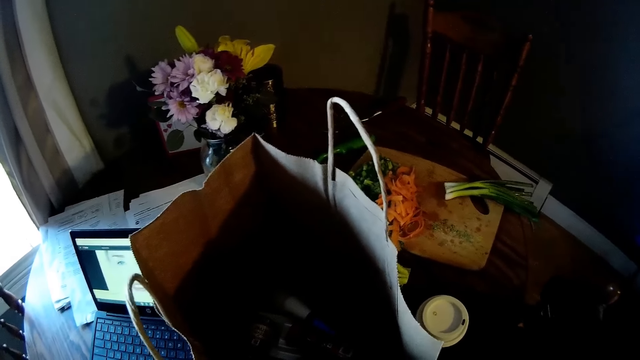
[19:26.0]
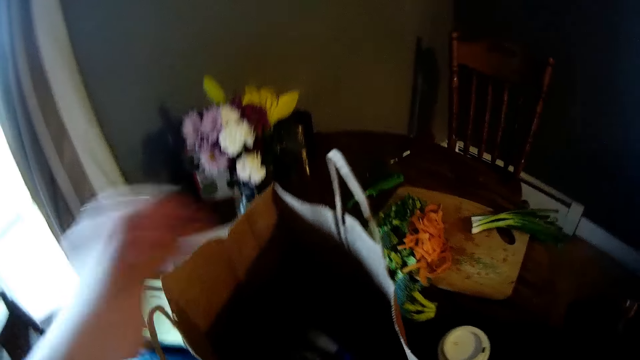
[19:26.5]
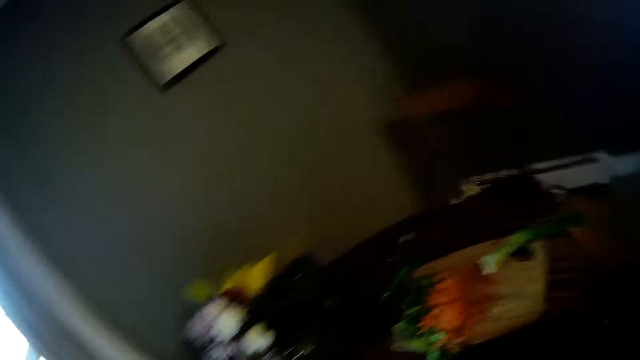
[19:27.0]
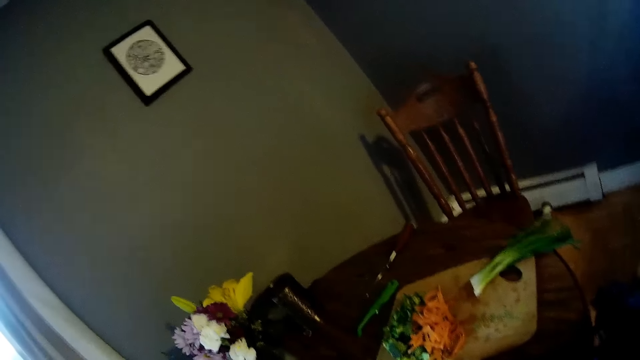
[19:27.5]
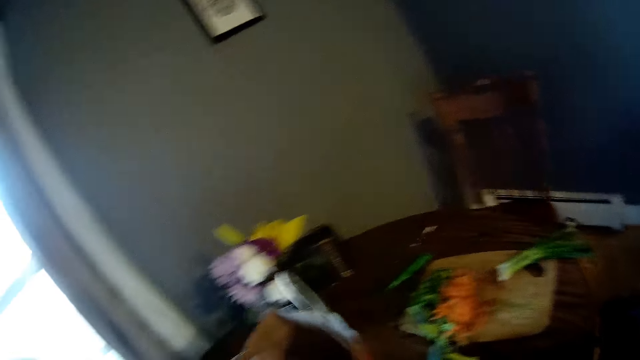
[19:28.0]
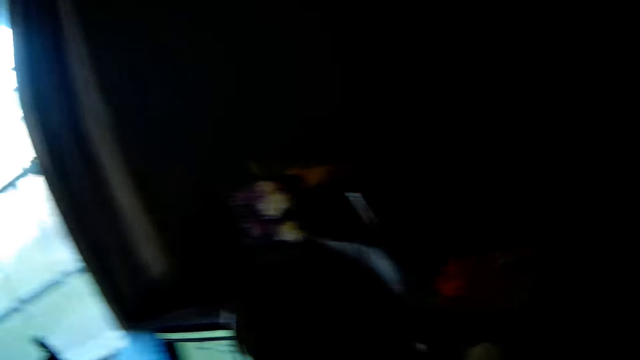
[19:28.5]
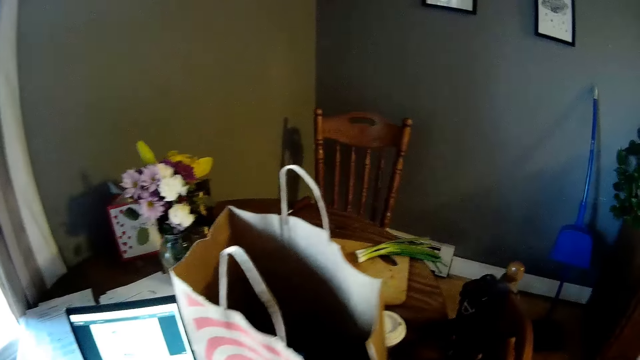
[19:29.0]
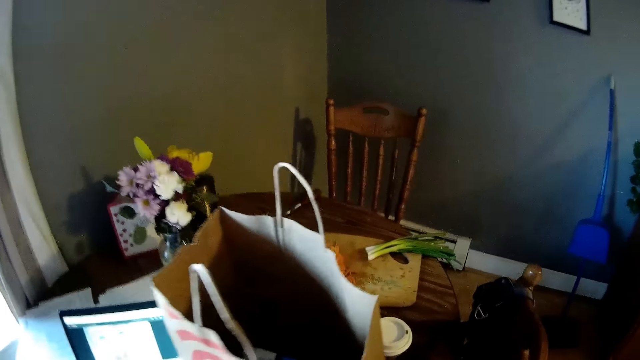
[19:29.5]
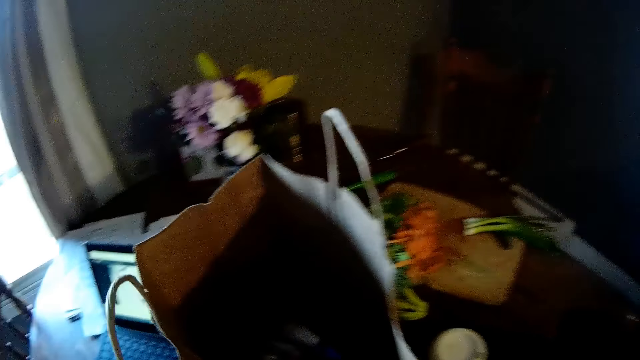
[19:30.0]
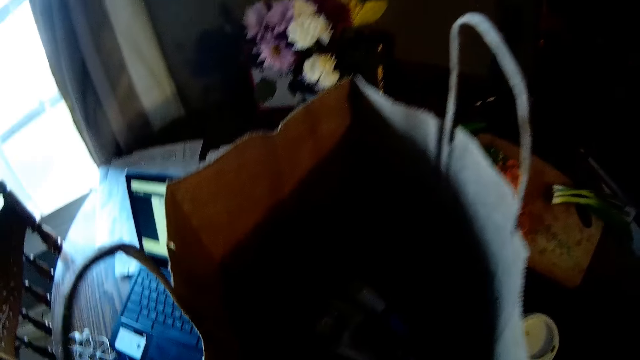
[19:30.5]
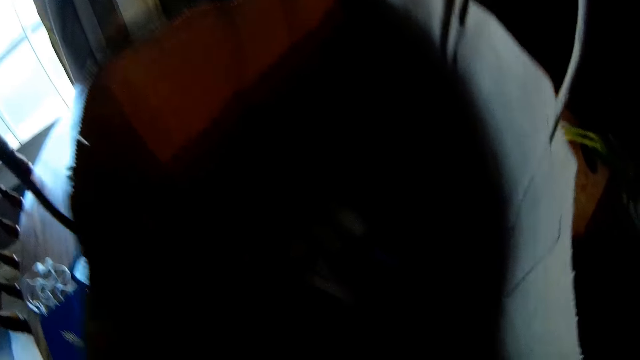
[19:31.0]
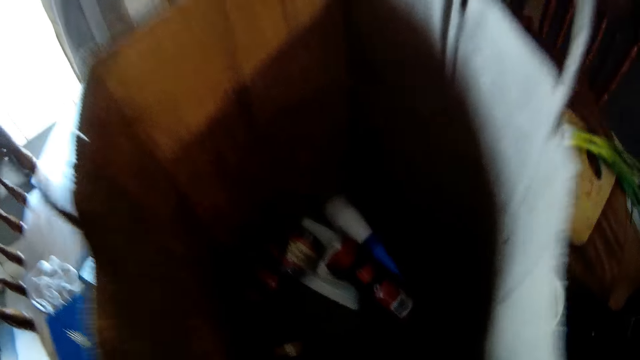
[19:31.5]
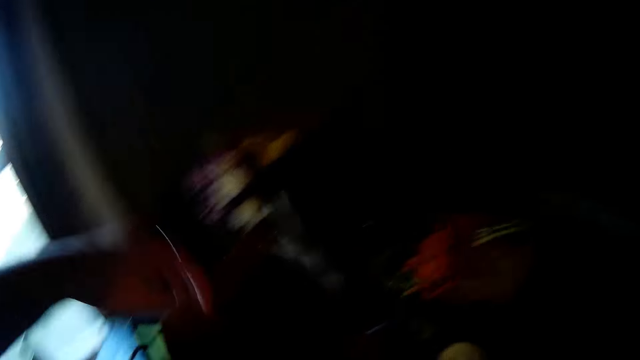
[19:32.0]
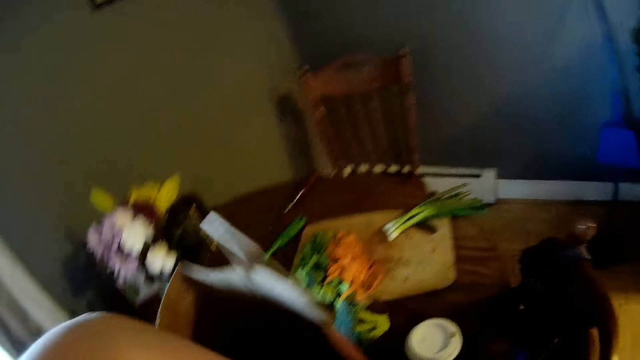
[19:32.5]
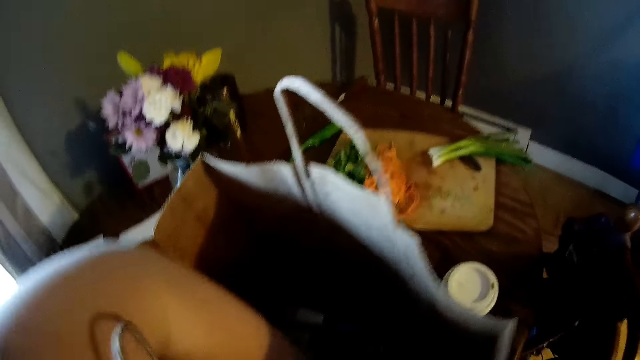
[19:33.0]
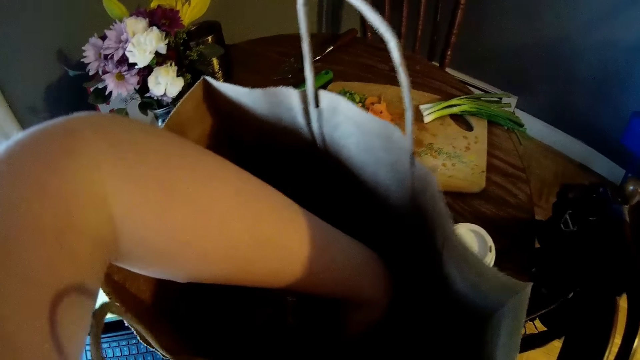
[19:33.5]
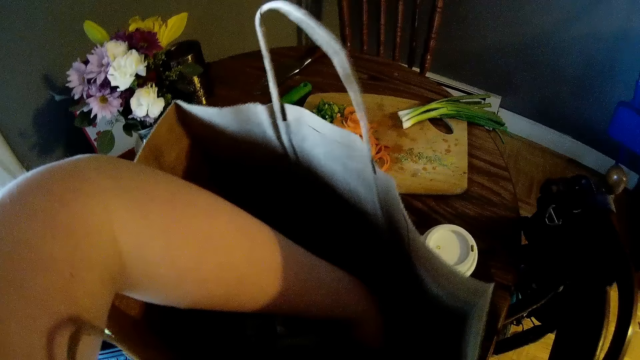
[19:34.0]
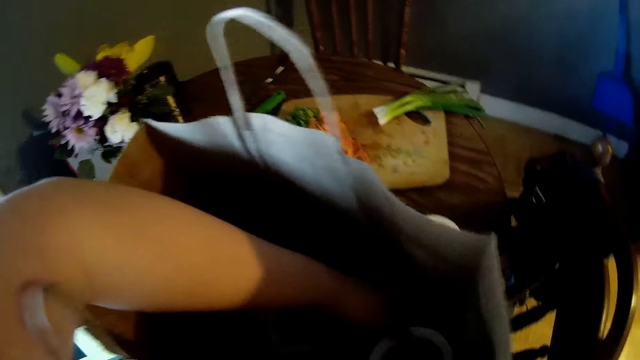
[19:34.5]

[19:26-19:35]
The camera wearer lifts her hand. She puts her left hand inside the paper bag. She picks up a bowl from the paper bag with her left hand. She drops something. She looks inside the bag. She raises her left hand. She puts her left hand inside the paper bag.

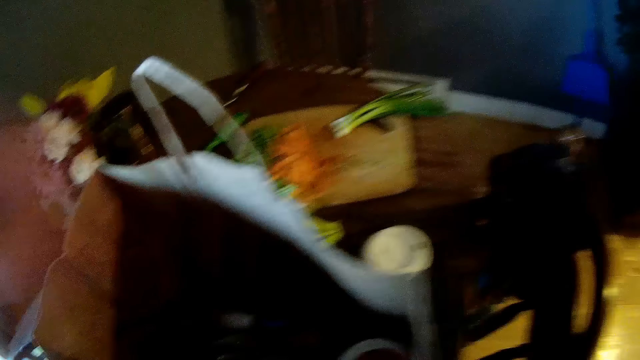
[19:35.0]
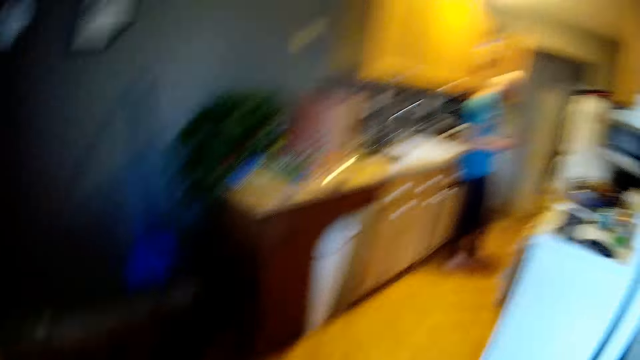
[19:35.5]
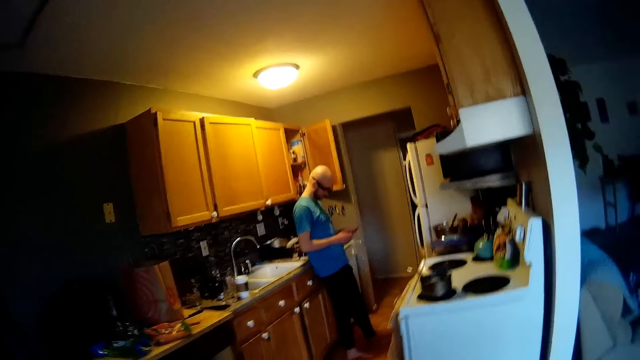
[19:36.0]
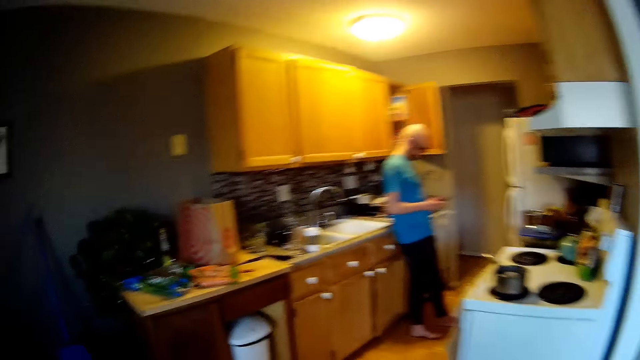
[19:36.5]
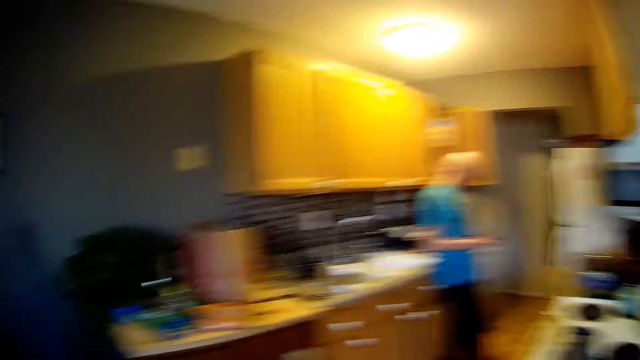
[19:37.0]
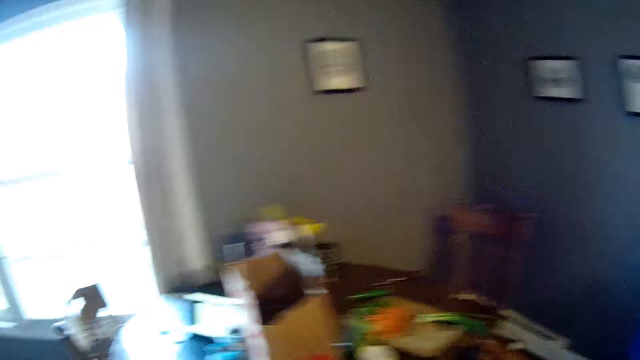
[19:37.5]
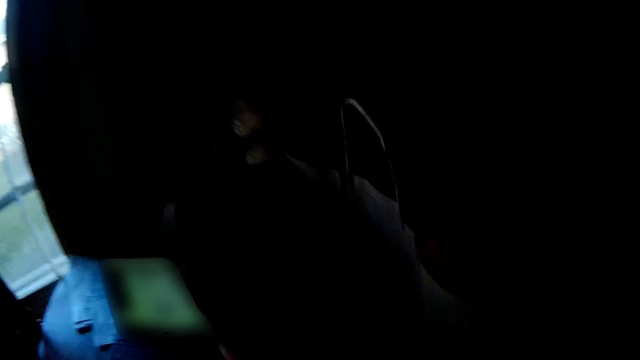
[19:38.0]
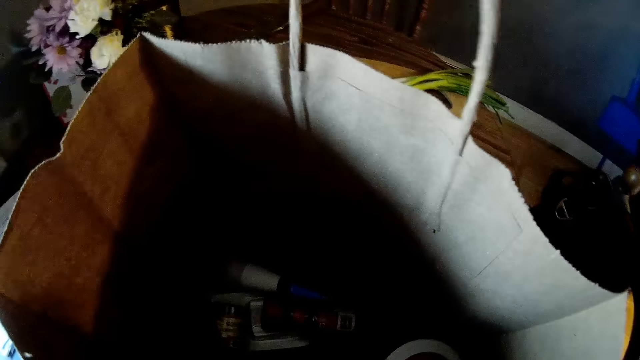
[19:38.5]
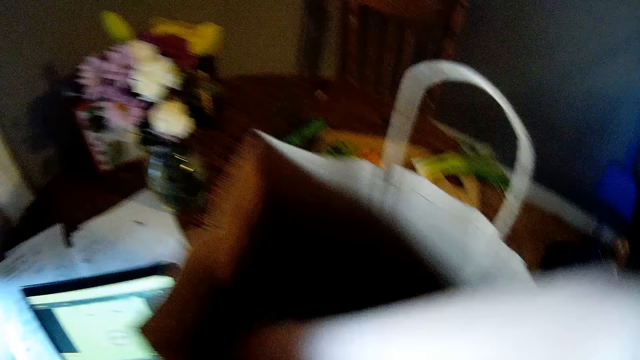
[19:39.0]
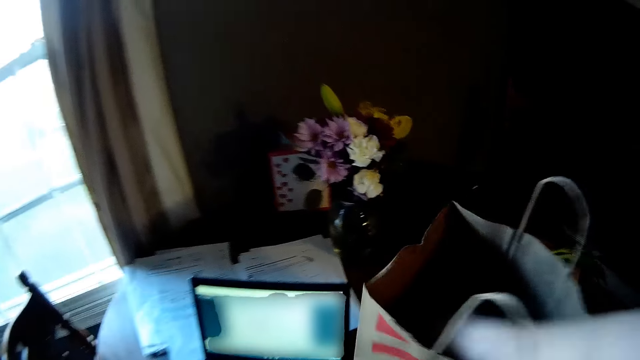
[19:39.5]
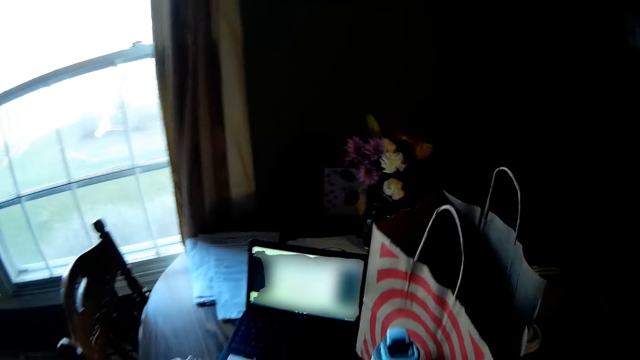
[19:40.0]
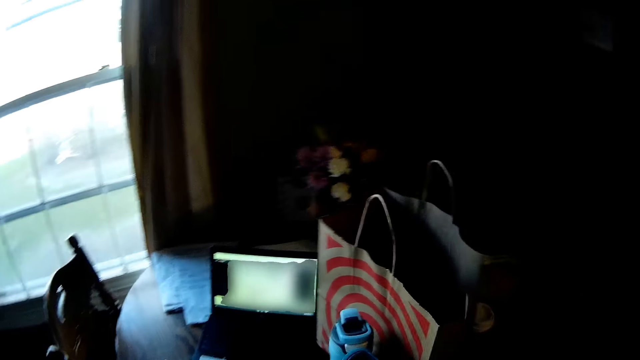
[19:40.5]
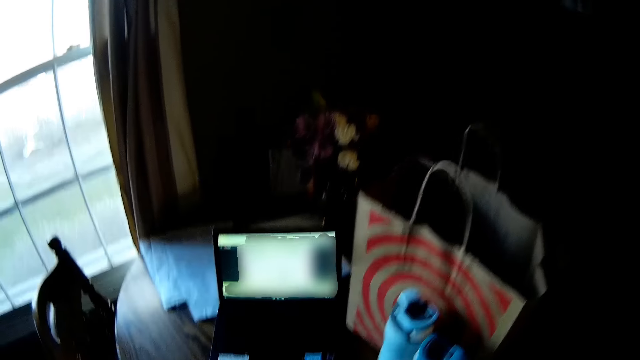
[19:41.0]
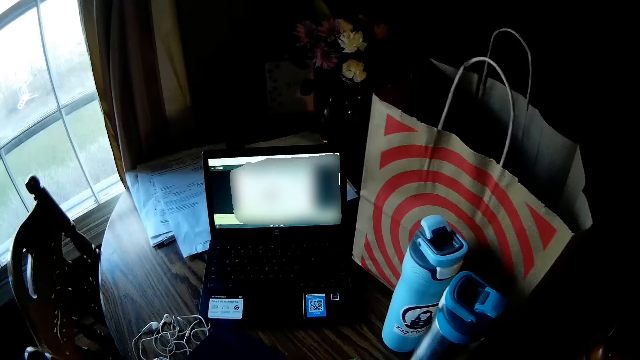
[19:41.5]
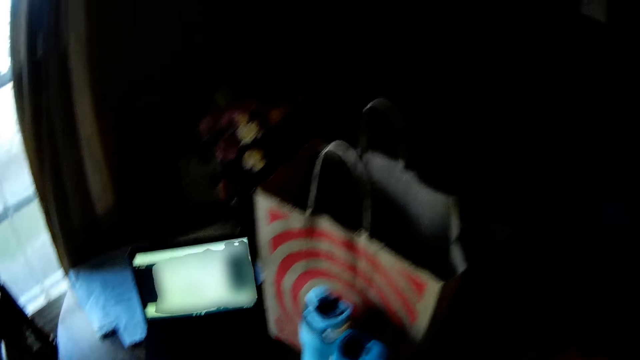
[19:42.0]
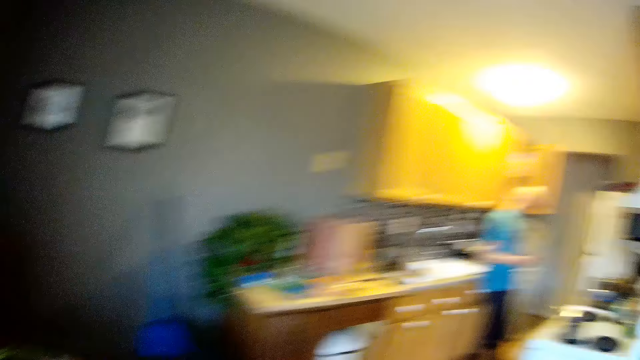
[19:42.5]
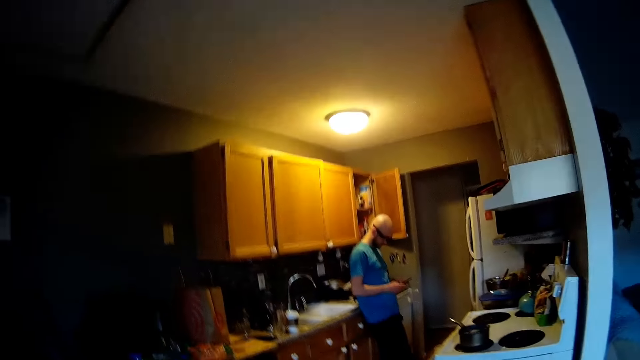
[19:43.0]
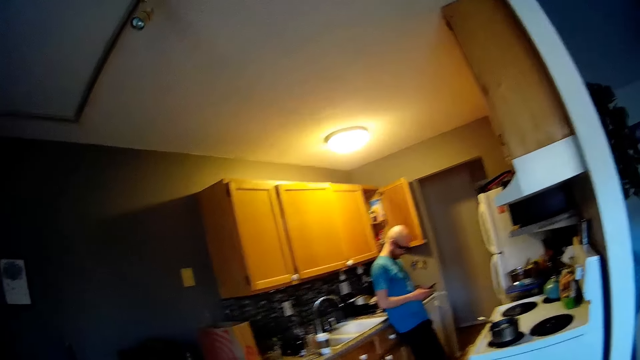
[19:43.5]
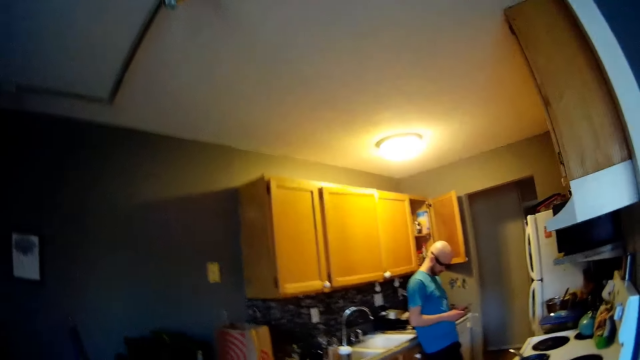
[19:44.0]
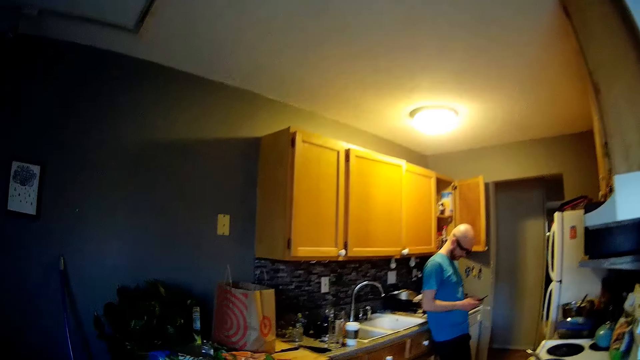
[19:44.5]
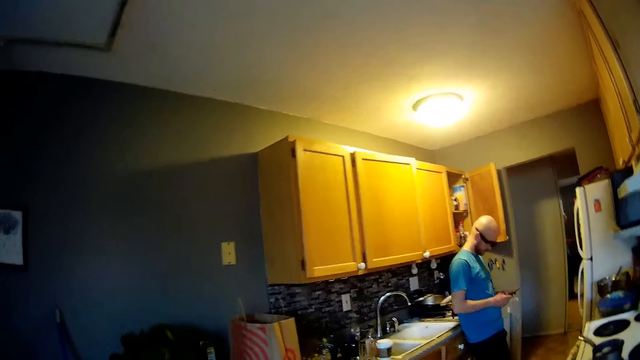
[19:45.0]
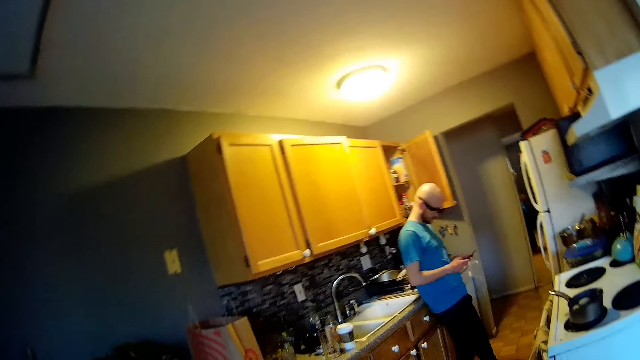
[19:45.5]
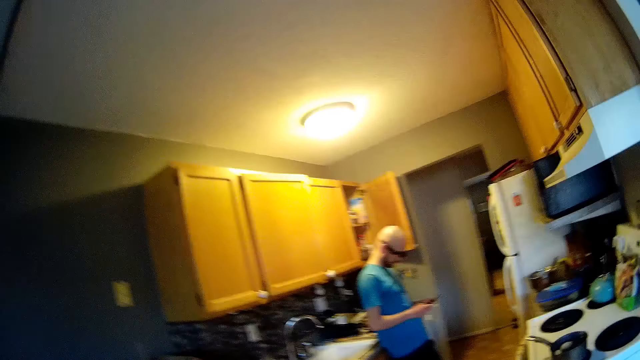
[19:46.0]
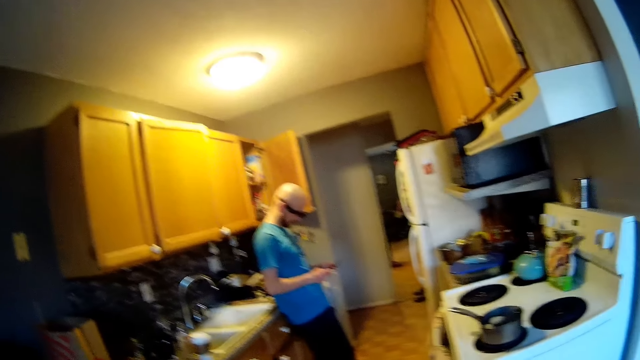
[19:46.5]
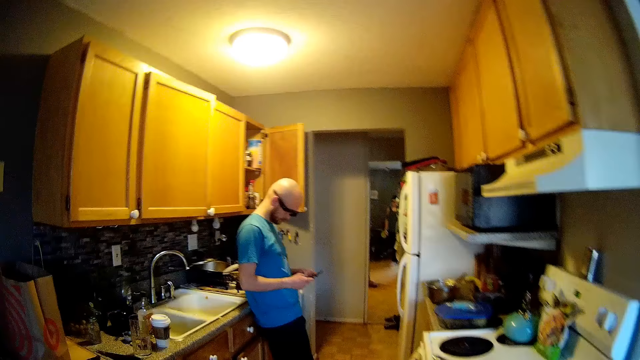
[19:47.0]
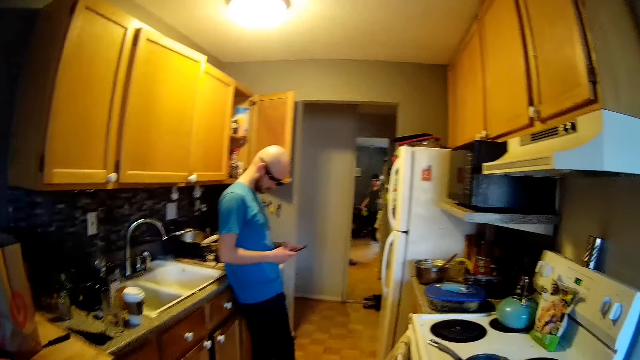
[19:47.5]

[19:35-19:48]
The camera wearer removes her left hand from the paper bag. She interacts with the man. She looks on the side. She walks. She puts her right hand inside the paper bag. She removes a bottle from the paper bag with her right hand. She walks.
